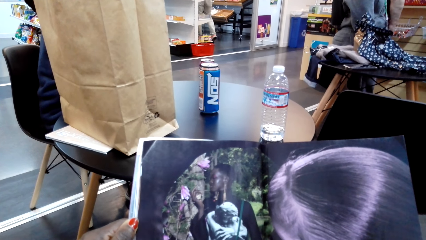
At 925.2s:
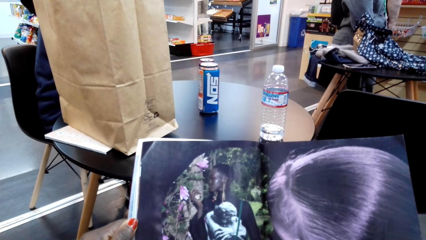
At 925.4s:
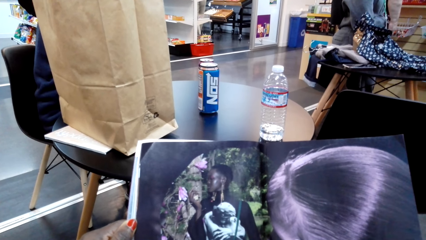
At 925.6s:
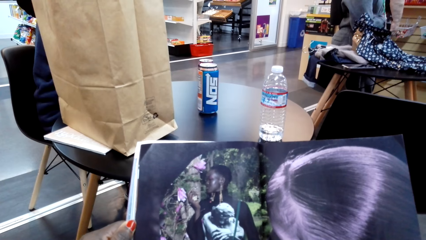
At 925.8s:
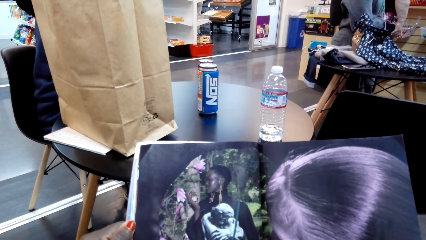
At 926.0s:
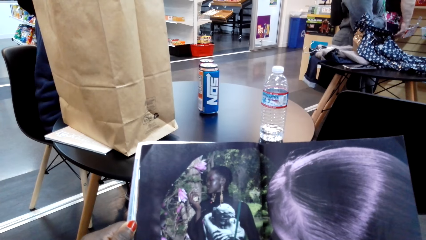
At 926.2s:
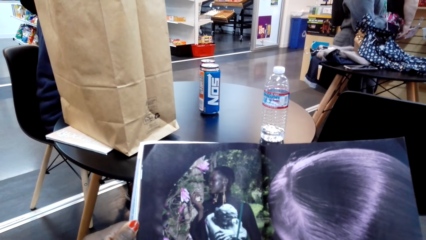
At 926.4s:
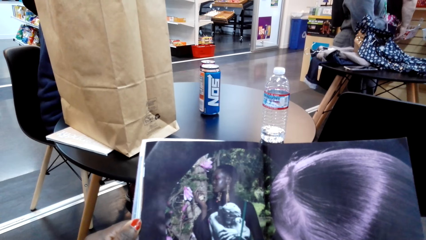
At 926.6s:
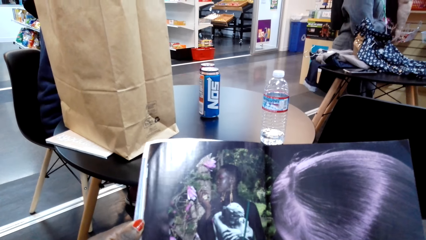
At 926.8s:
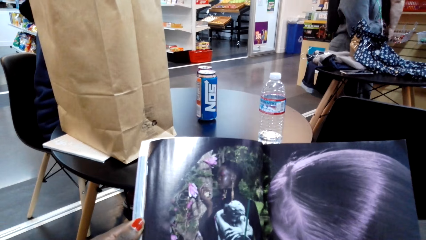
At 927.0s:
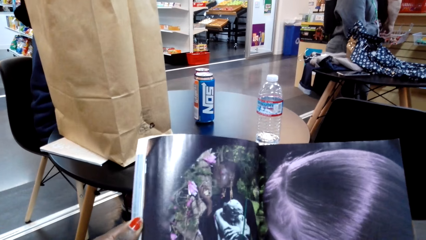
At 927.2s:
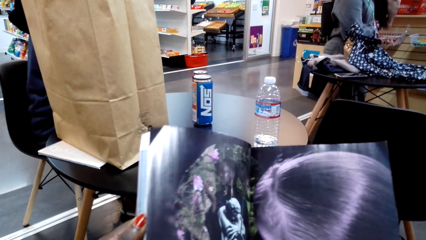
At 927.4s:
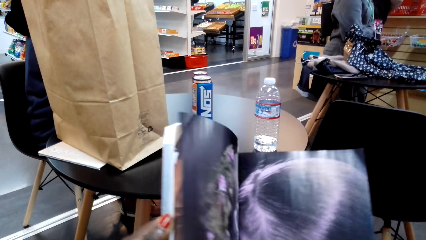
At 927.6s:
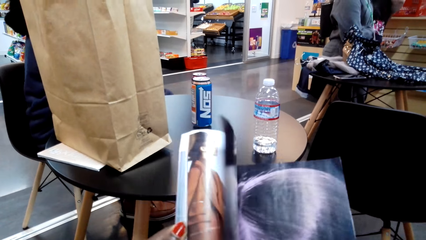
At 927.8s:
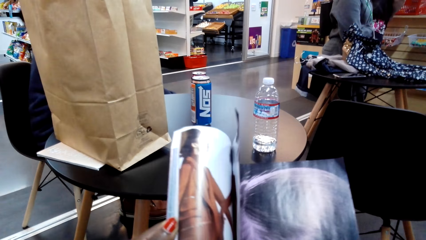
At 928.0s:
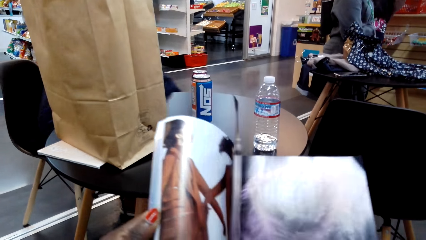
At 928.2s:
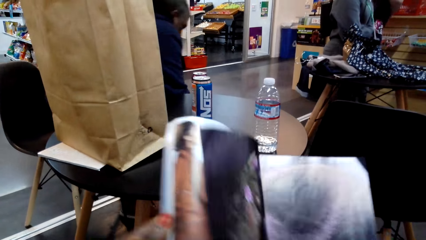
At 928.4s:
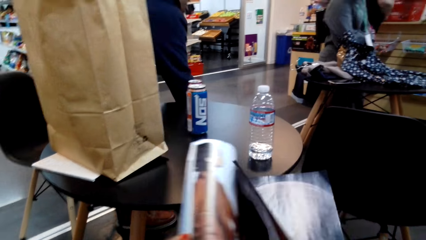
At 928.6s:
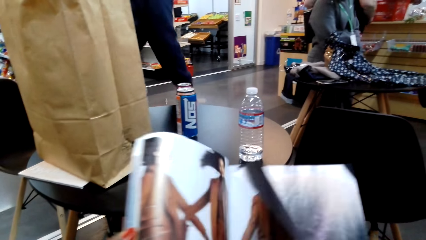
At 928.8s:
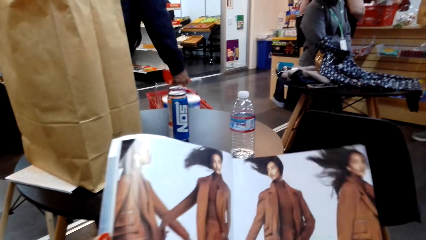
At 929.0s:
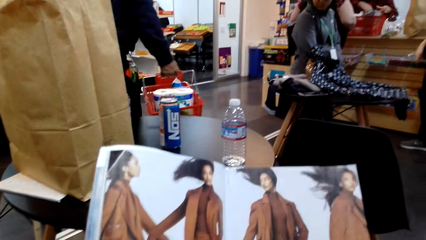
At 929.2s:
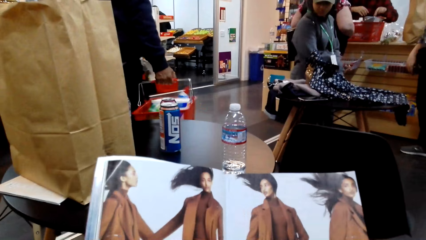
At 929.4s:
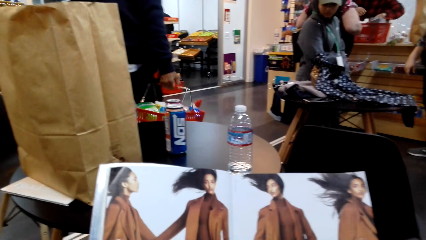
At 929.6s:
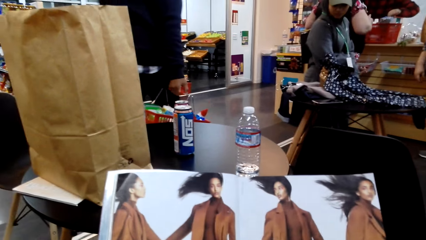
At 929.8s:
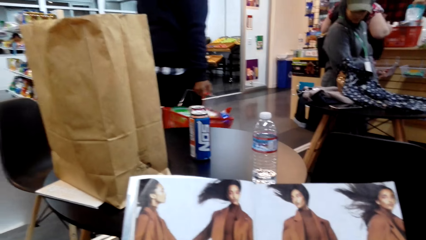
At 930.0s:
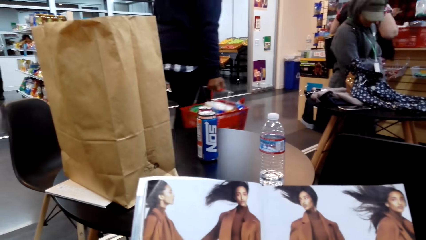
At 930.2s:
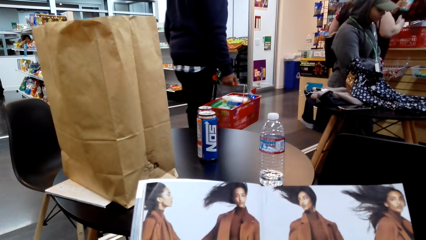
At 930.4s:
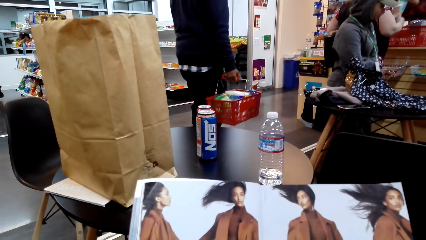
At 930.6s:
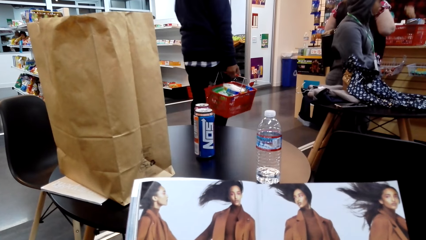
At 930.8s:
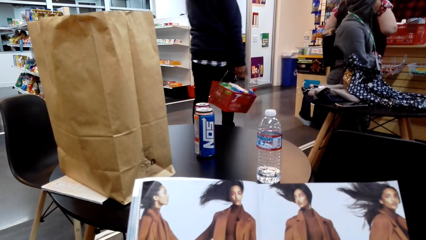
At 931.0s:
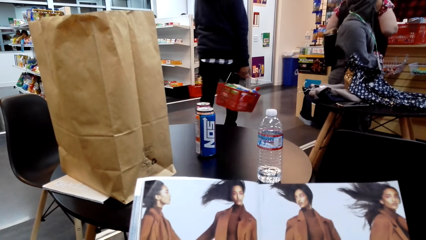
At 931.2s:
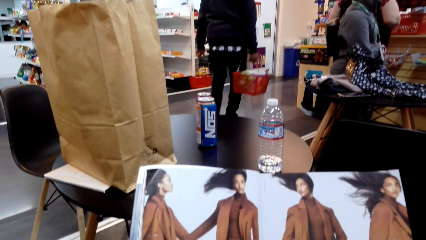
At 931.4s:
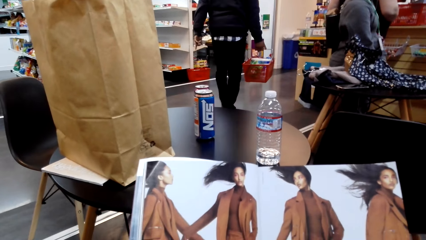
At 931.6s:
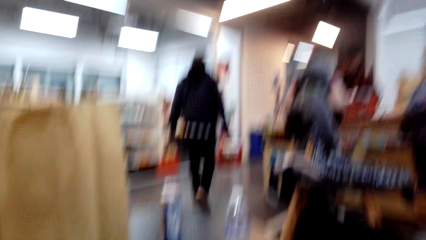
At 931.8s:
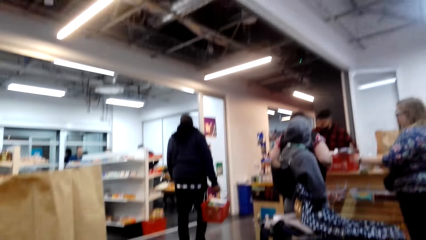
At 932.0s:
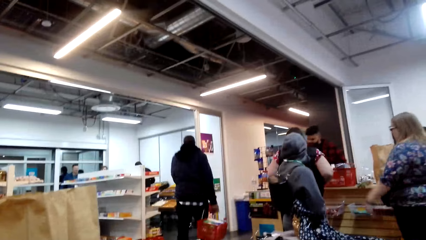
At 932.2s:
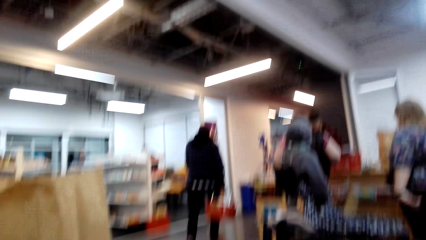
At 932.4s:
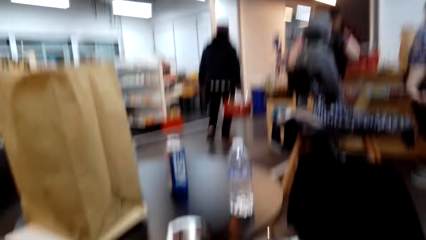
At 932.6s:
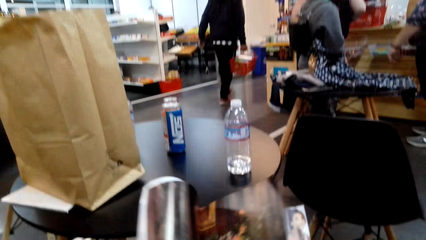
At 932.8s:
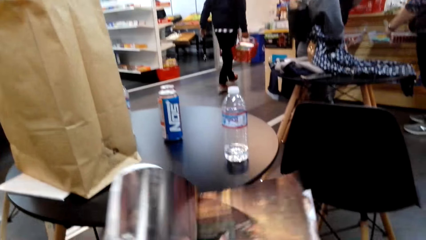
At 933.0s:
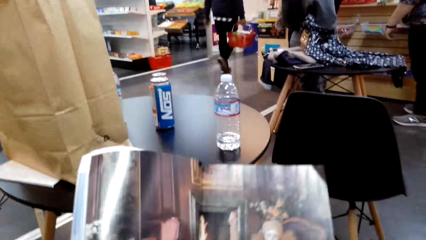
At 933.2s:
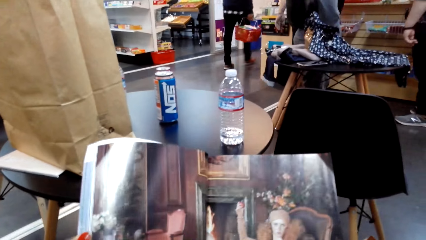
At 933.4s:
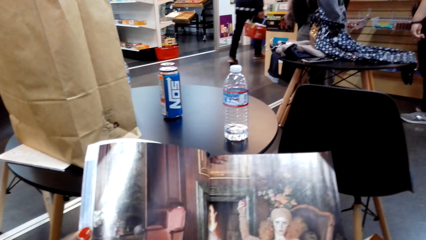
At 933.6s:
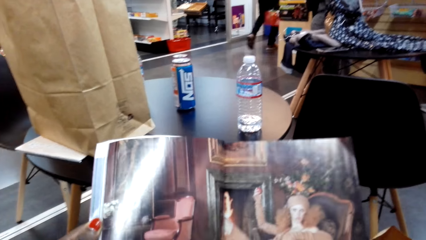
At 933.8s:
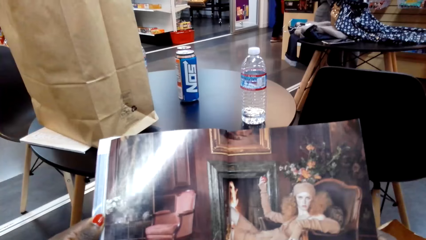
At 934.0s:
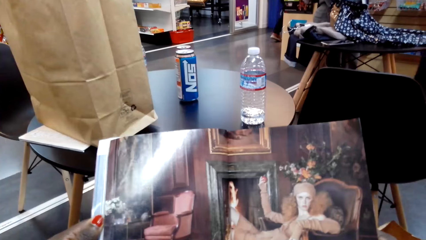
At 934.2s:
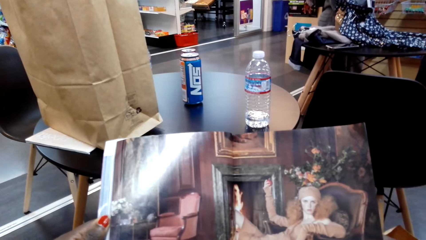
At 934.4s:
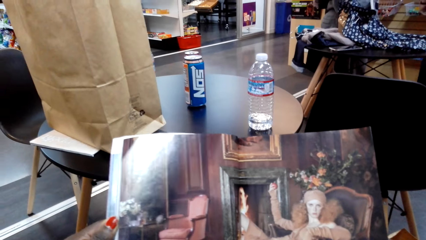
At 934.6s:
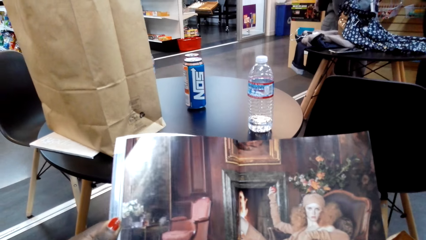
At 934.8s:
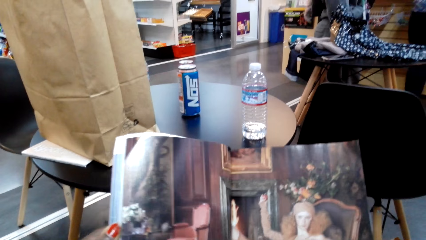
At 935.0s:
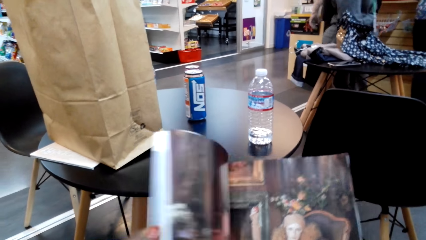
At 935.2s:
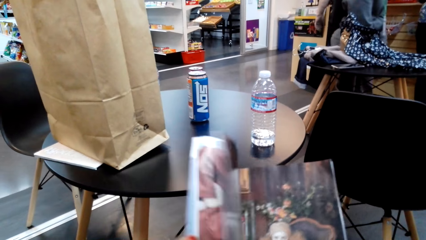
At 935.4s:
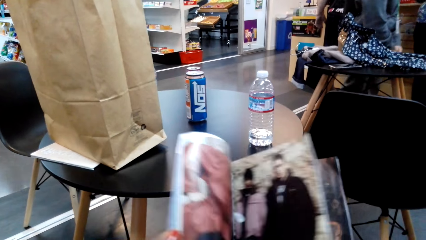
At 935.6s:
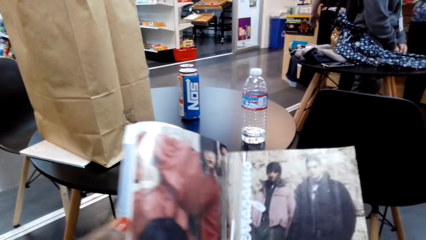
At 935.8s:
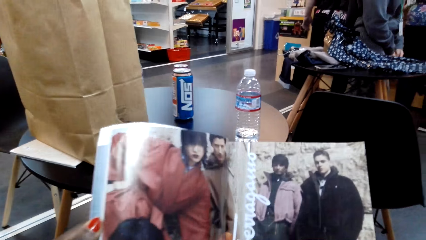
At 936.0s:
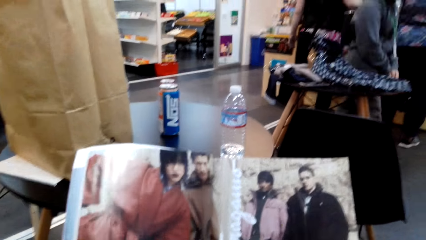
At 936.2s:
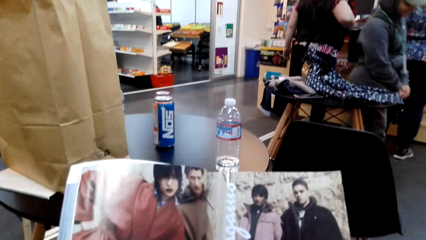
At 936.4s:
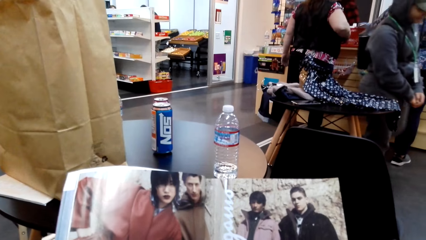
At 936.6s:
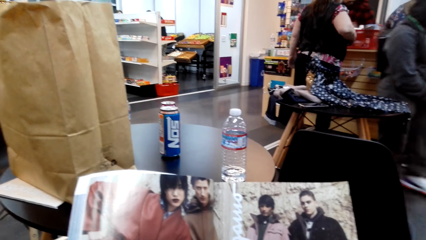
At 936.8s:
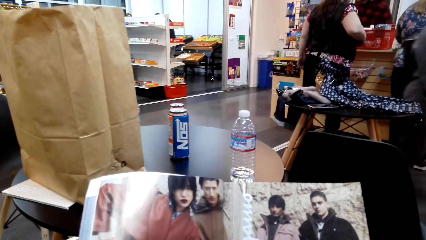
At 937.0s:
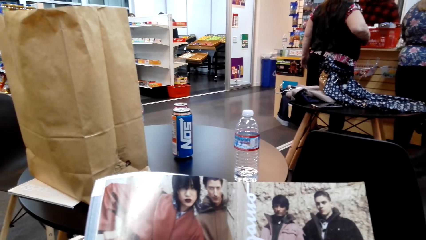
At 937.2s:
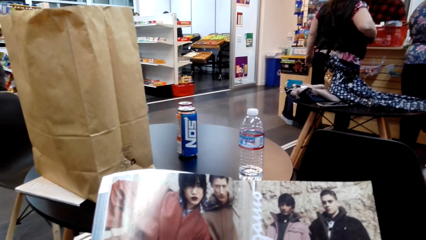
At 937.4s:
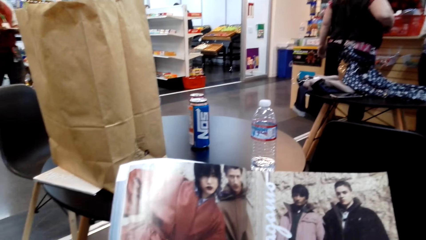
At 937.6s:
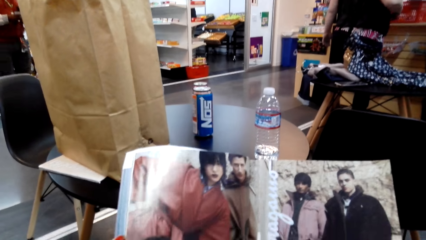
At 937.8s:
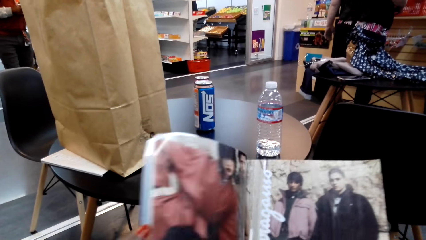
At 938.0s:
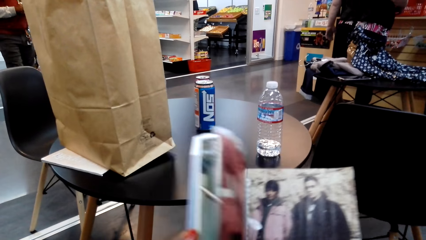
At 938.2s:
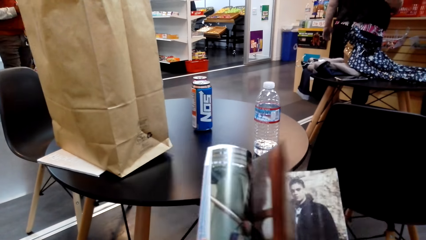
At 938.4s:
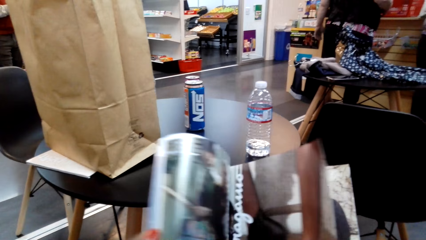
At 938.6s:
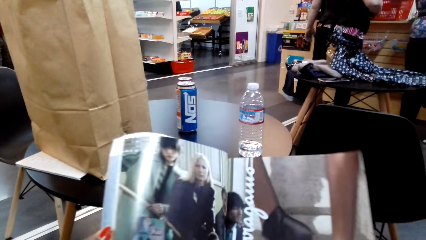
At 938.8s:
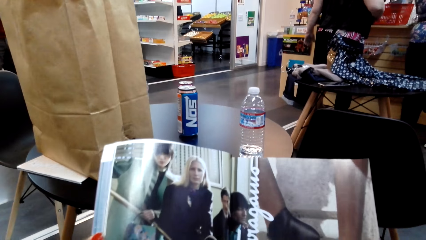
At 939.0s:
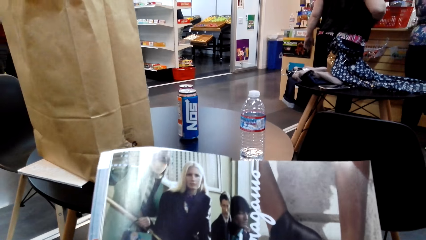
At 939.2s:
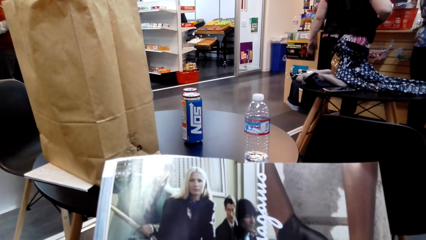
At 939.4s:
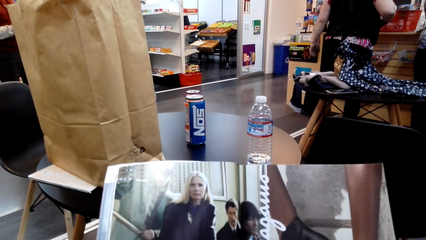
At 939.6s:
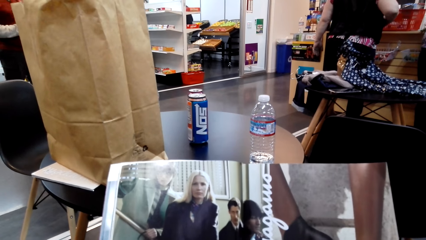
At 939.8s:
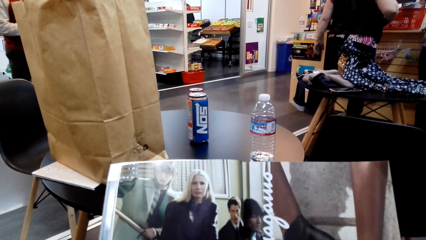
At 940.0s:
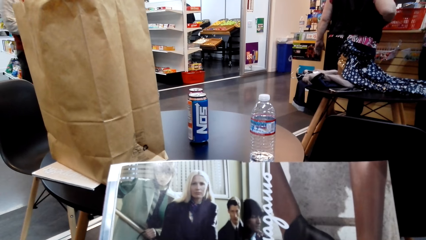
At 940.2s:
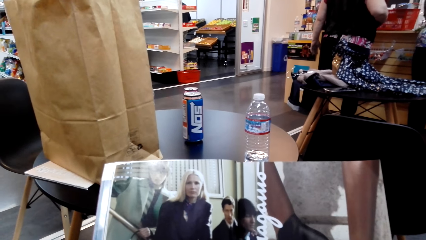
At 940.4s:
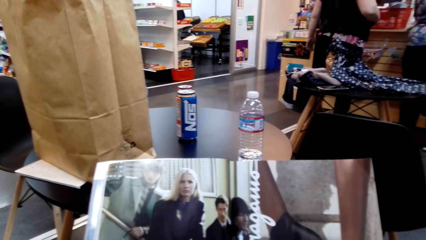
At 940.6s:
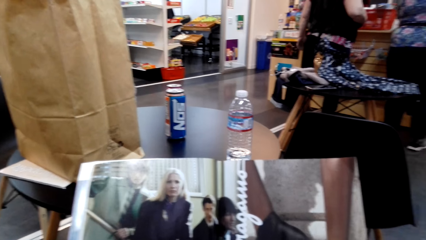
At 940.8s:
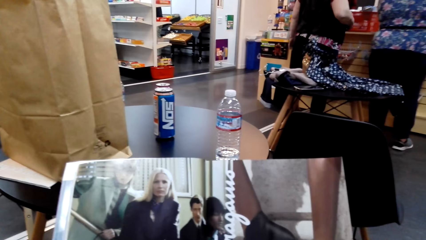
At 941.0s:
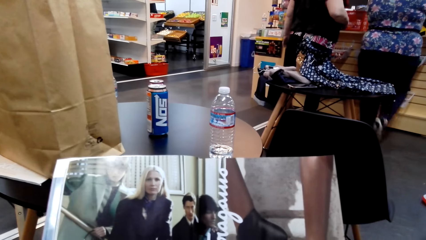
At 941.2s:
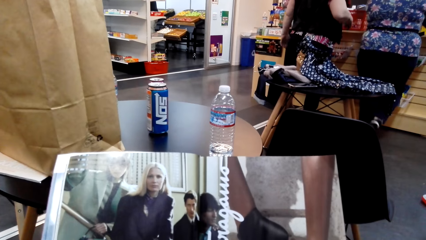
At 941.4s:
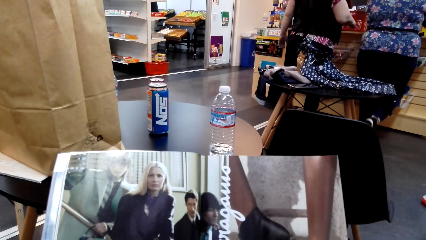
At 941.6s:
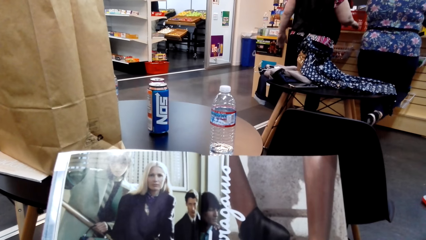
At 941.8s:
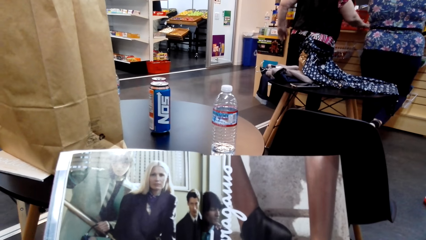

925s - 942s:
The camera wearer turns the page of the magazine. They look at the magazine. They look around. They look at the magazine. They turn the page of the magazine. They look at the magazine. They turn the page of the magazine. They look at the magazine.
